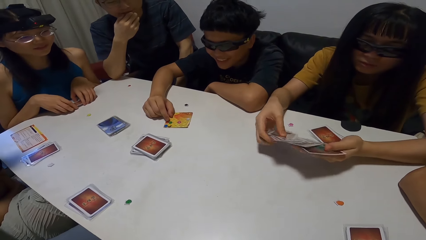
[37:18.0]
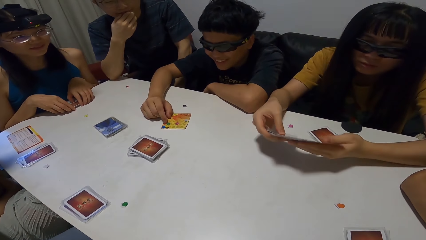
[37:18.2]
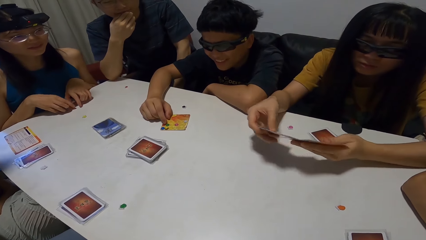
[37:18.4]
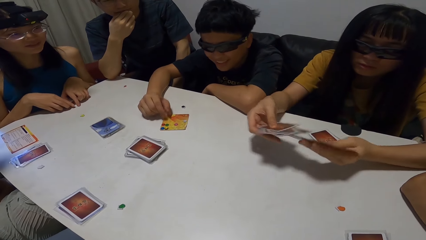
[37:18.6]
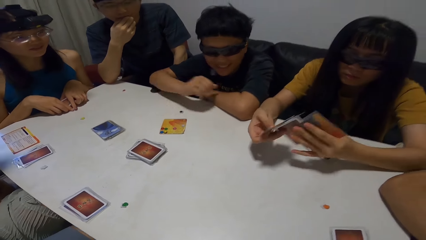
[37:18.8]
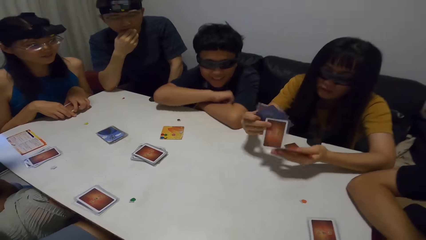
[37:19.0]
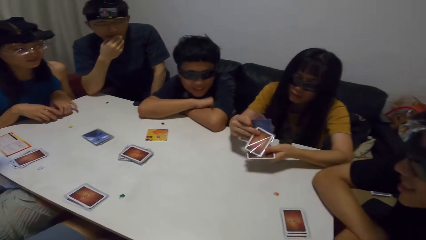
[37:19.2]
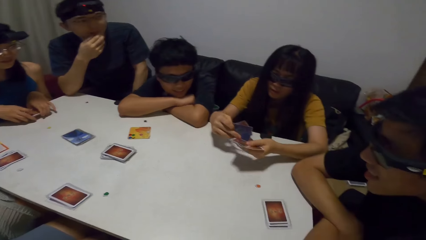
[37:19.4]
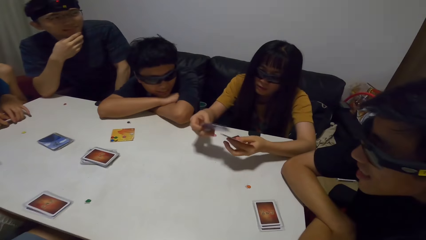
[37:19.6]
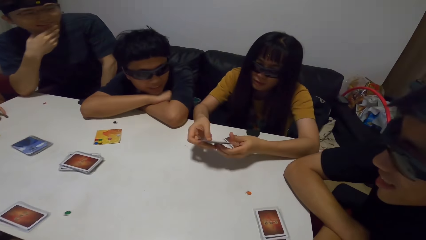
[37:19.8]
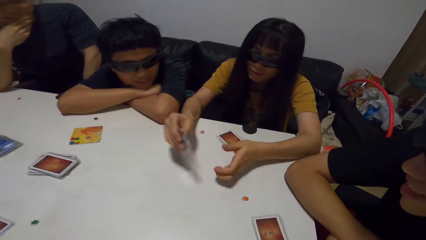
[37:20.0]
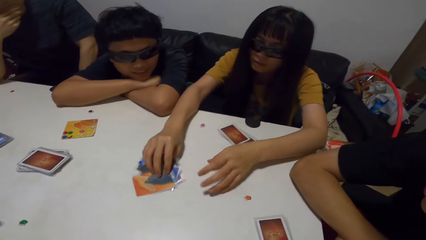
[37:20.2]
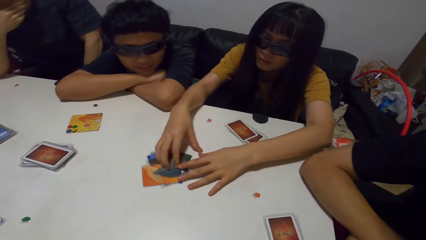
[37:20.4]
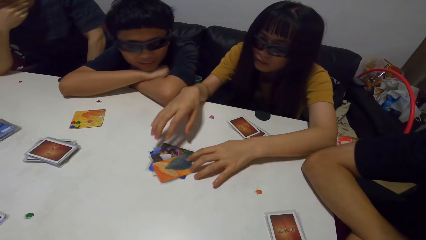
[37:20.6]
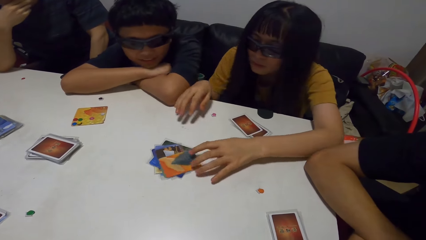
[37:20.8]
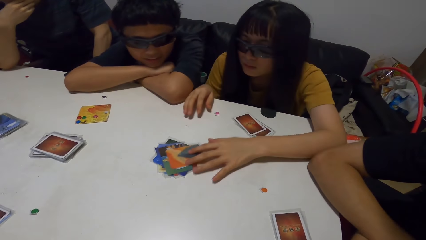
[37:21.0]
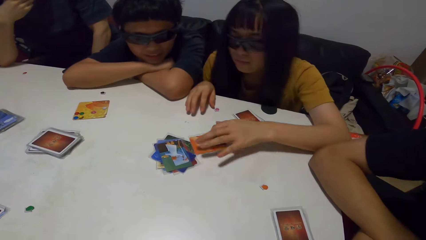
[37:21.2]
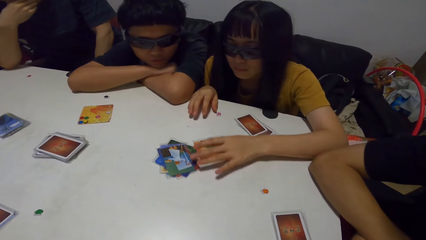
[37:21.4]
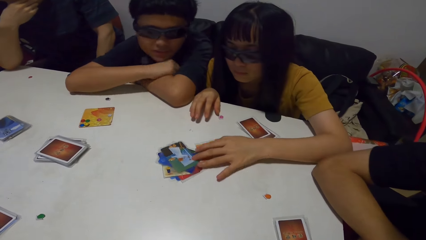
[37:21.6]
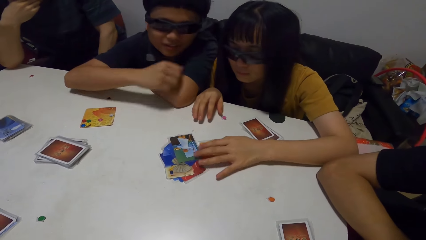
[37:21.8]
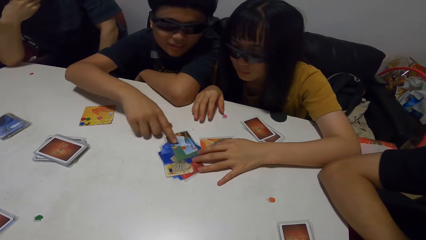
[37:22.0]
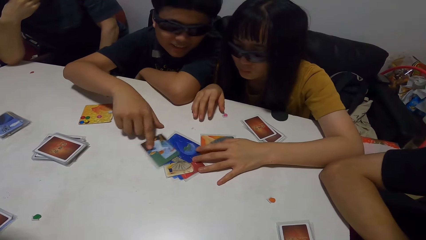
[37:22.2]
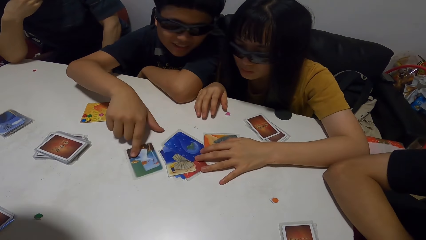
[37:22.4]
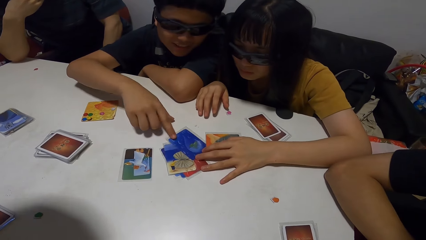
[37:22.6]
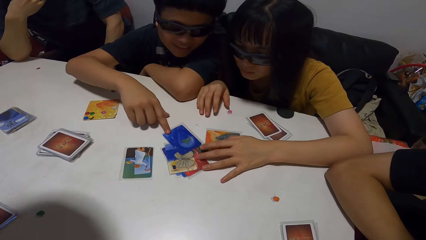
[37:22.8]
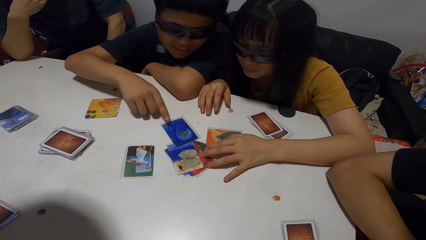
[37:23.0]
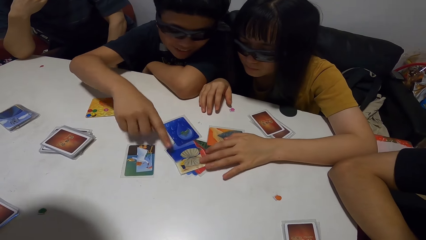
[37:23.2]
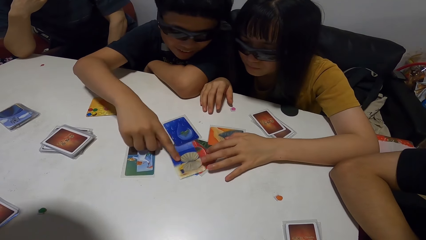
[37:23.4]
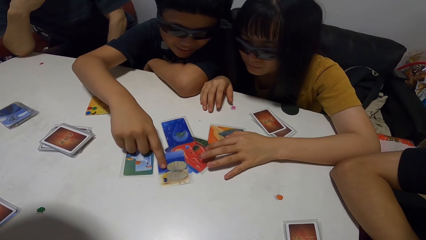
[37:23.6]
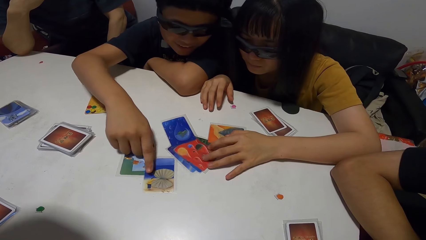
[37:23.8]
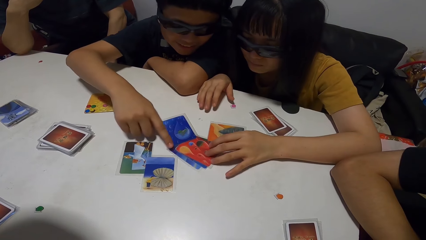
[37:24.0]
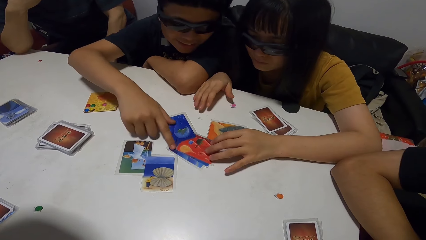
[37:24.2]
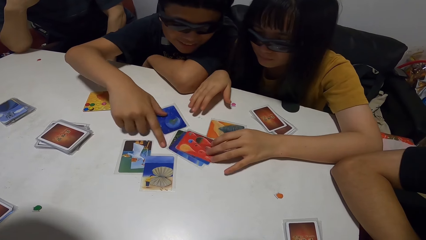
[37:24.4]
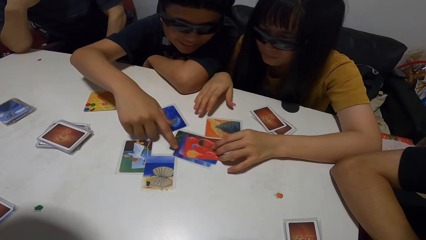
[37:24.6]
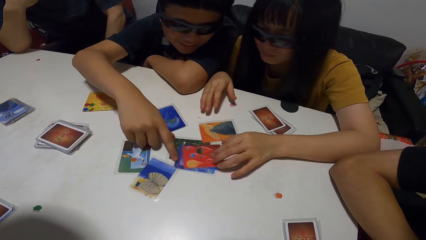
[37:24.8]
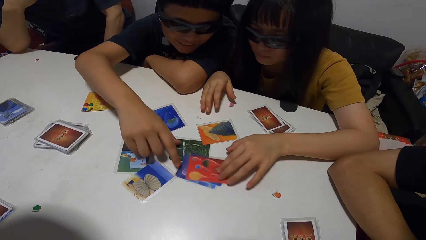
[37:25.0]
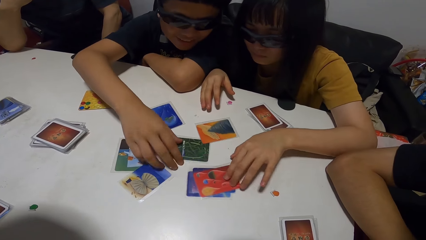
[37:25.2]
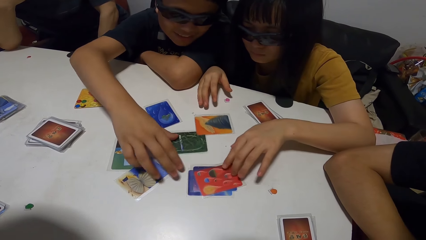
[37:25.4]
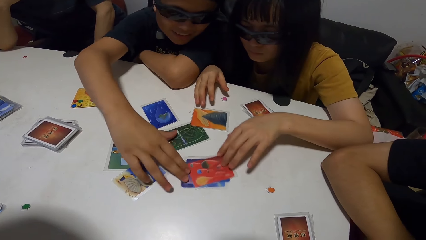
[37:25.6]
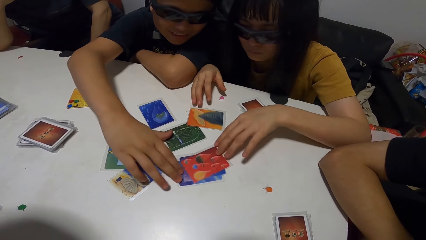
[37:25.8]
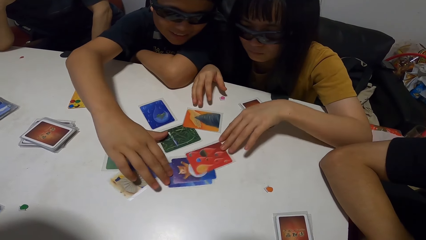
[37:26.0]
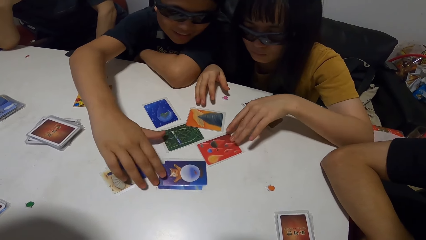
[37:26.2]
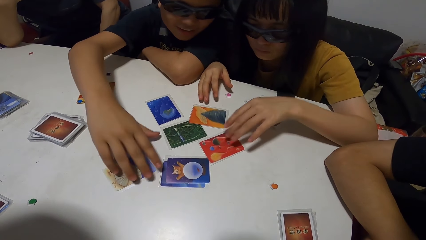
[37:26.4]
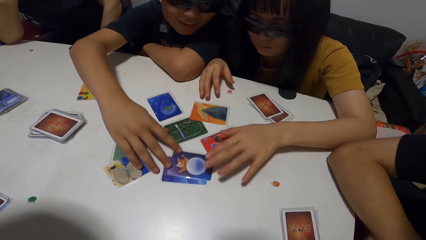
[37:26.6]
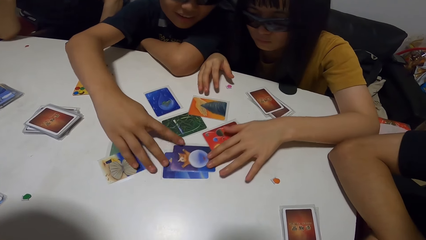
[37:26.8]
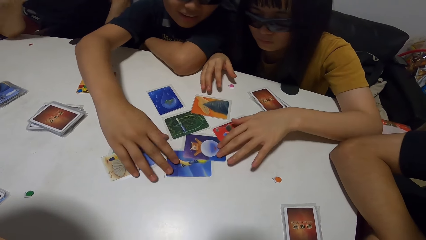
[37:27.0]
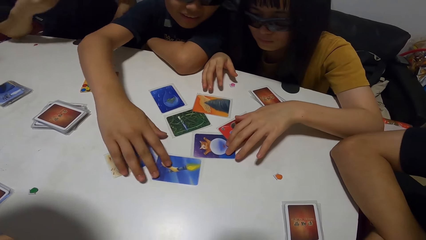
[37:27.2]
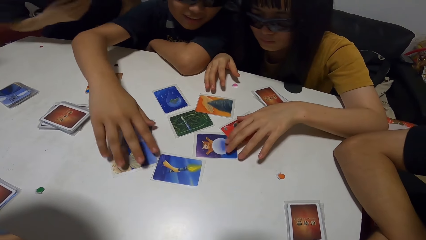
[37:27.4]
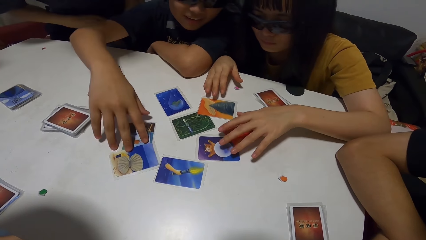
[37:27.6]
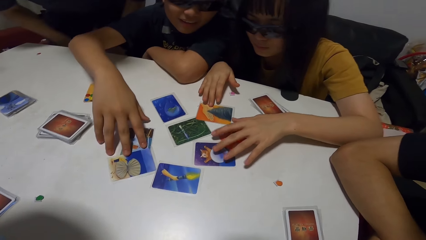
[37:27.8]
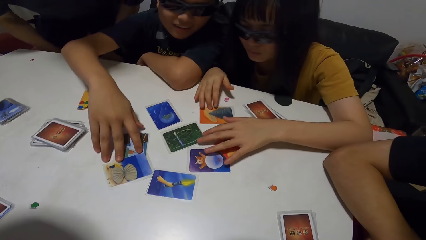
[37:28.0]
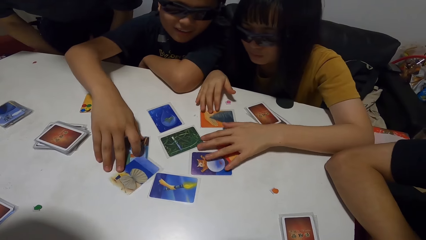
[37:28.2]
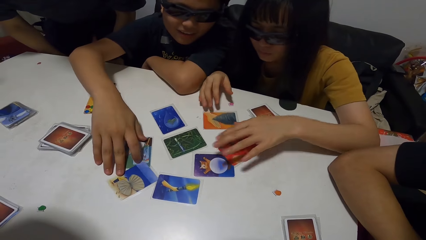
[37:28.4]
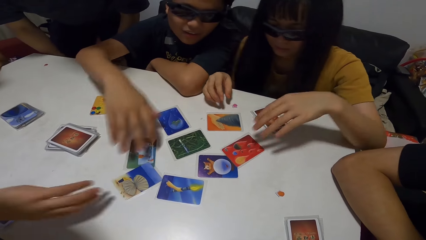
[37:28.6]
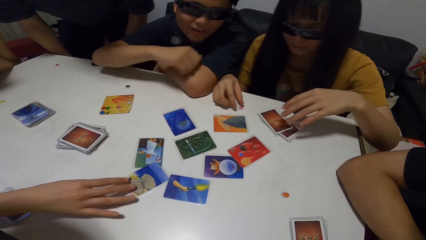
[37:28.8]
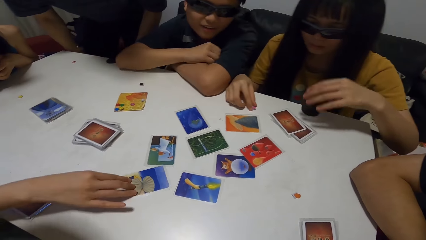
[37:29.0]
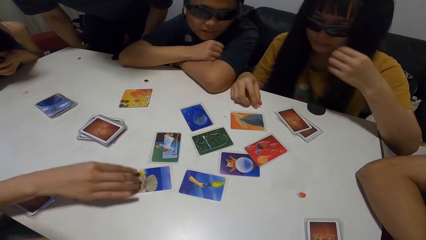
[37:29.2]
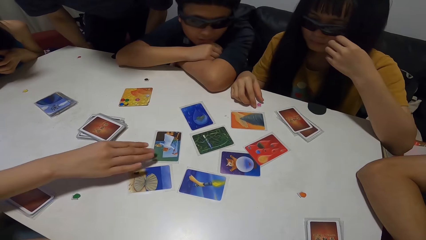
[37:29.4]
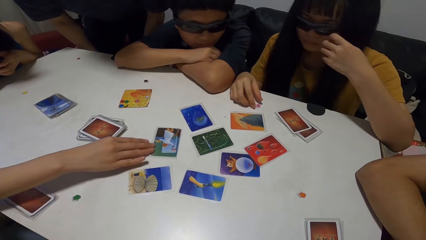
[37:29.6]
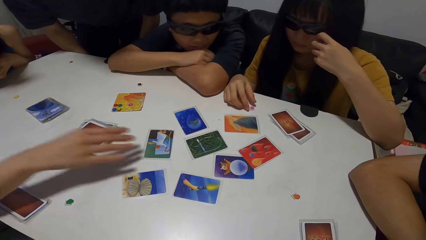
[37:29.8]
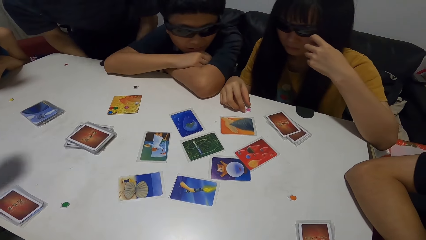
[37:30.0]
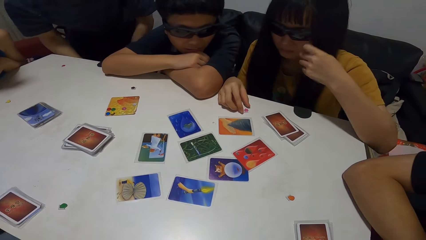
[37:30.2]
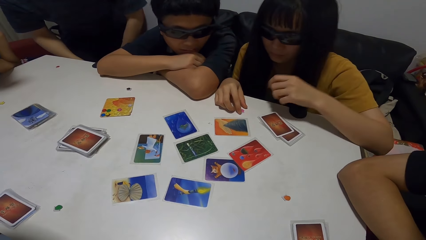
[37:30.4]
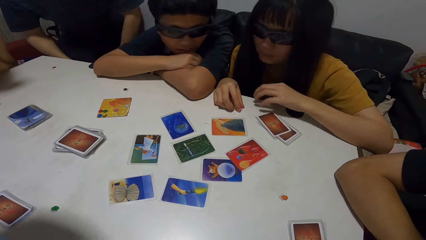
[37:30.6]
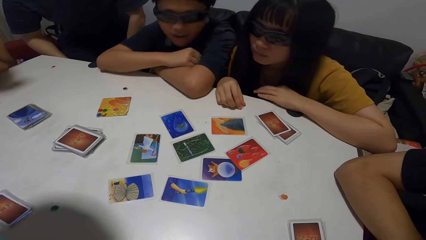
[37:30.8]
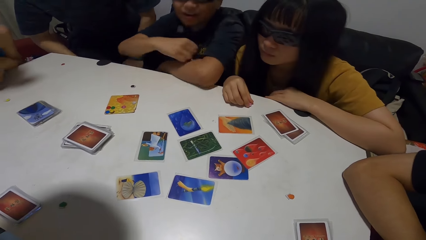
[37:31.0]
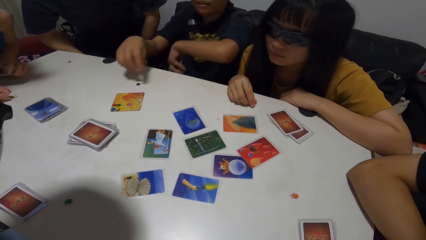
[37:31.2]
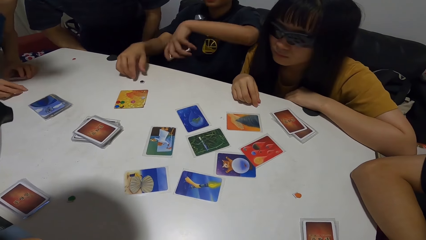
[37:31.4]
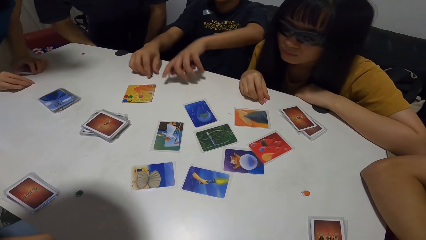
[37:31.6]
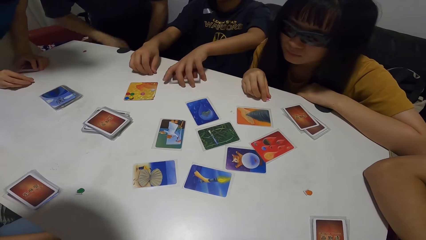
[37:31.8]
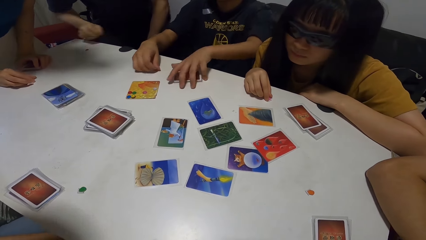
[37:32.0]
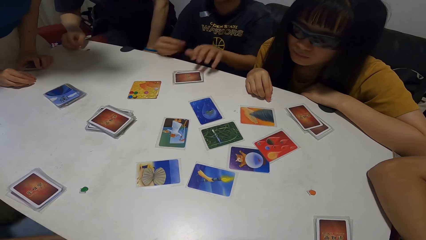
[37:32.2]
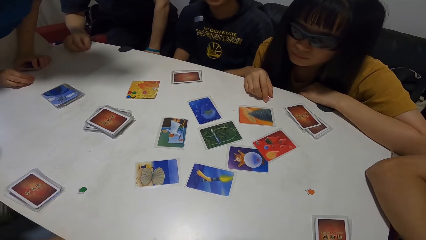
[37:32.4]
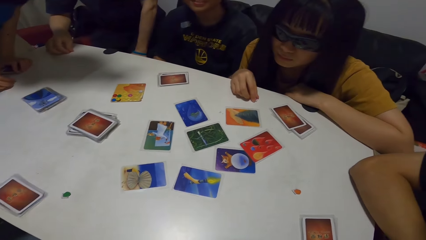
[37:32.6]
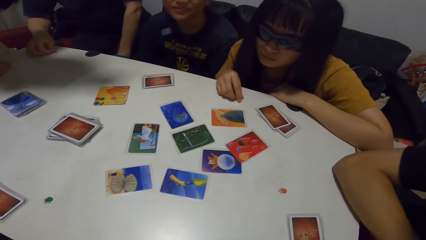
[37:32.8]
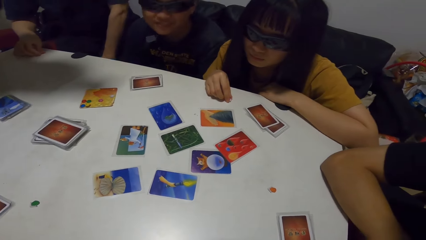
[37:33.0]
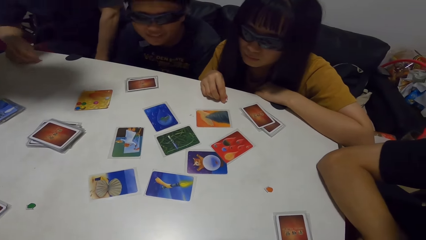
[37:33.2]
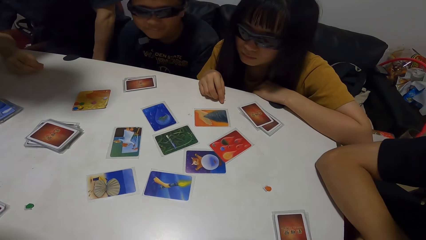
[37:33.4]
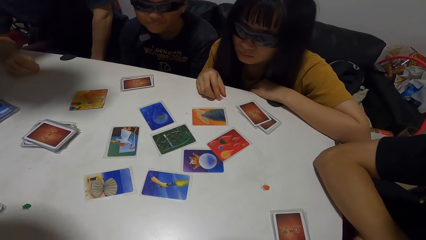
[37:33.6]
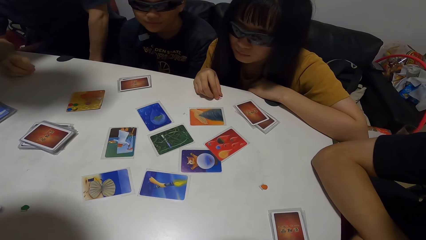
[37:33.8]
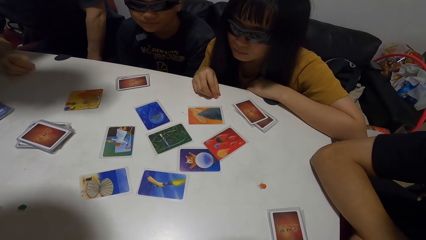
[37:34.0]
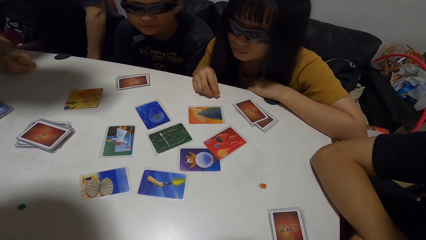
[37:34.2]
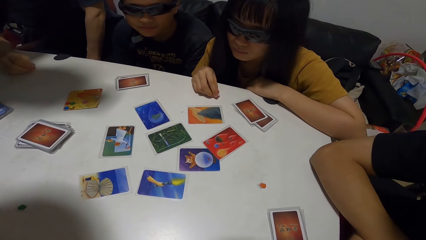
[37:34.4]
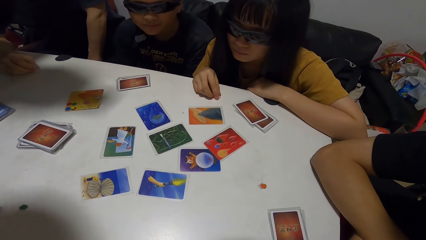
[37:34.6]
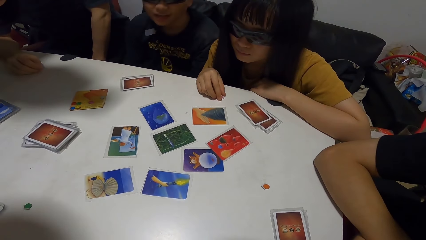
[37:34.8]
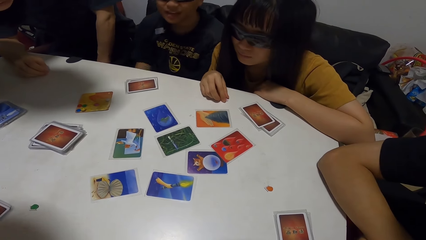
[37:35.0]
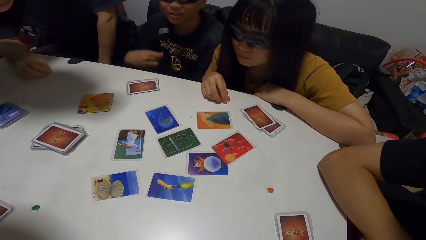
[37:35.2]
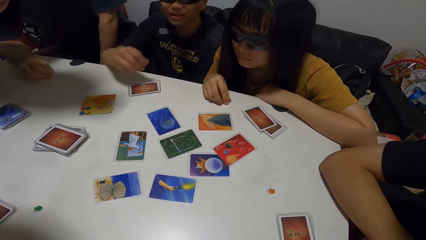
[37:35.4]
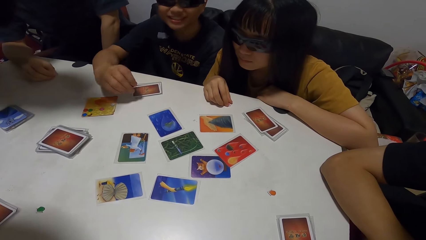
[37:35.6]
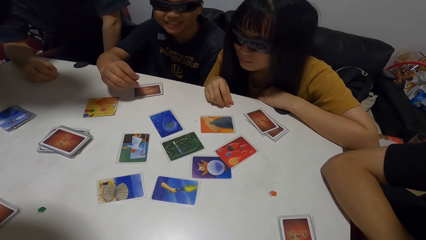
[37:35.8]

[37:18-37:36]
A lady shuffles the cards. She places the cards on the table. A man separates the cards with his fingers. The man and the lady shuffle cards. The lady touches a pink paper. Another lady touches a card on the table. The first lady adjusts her glasses. The second lady touches the card on the table. The man picks a black paper from the table. A third lady touches the yellow card on the table. The man drops his cards on the table. Another man picks the red paper from the table.
